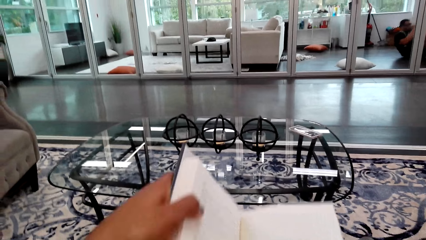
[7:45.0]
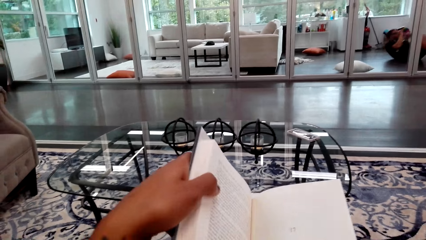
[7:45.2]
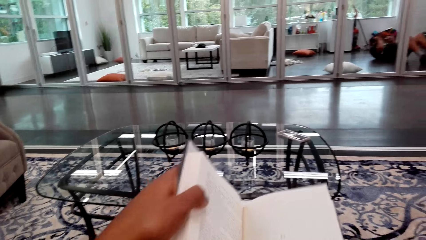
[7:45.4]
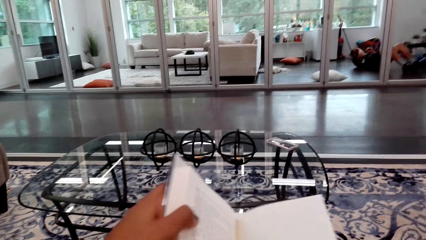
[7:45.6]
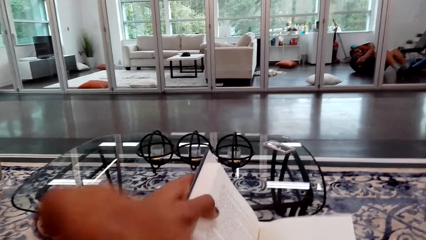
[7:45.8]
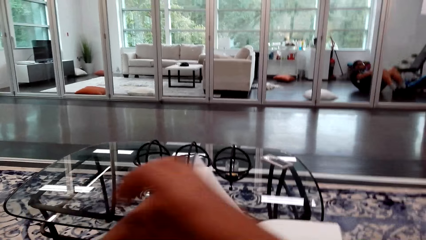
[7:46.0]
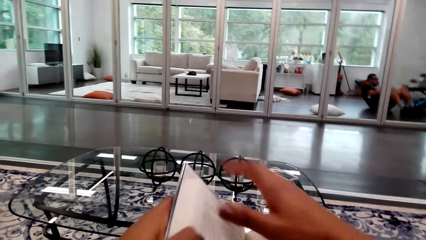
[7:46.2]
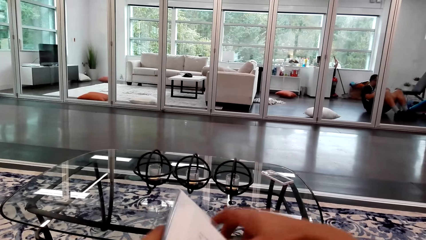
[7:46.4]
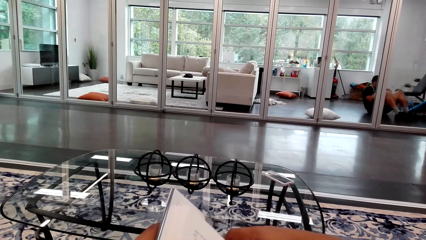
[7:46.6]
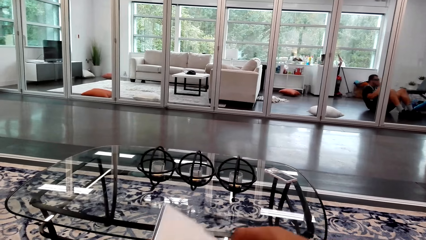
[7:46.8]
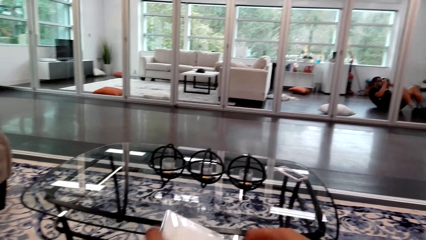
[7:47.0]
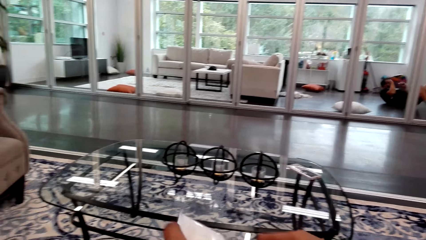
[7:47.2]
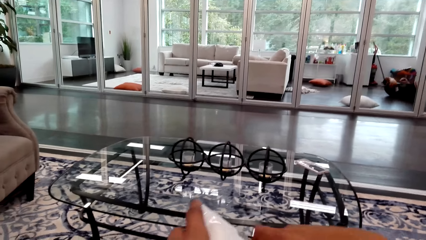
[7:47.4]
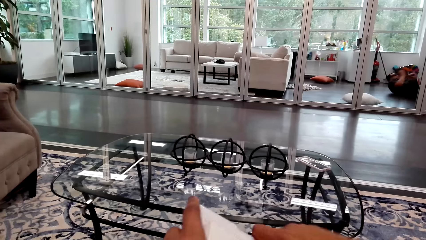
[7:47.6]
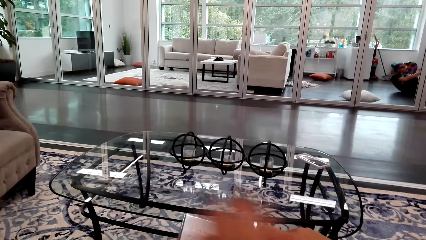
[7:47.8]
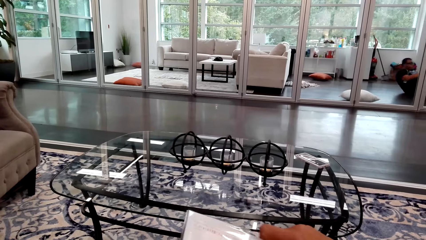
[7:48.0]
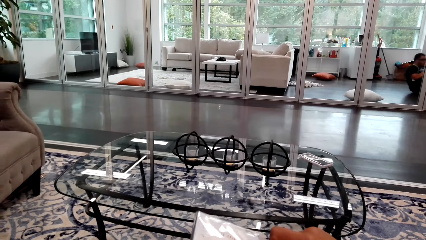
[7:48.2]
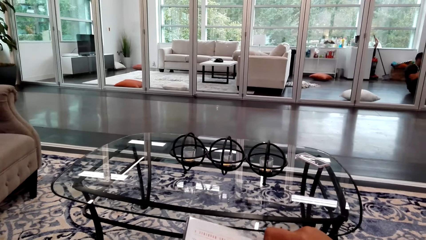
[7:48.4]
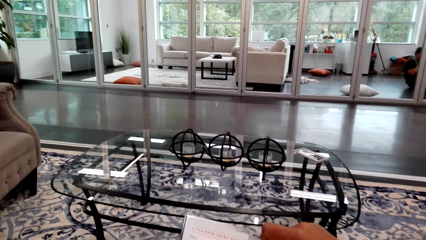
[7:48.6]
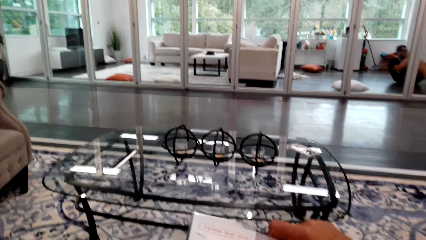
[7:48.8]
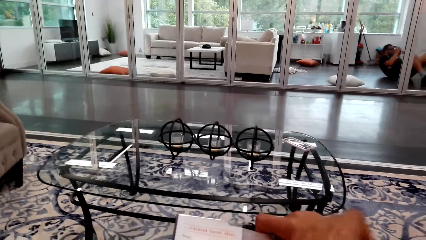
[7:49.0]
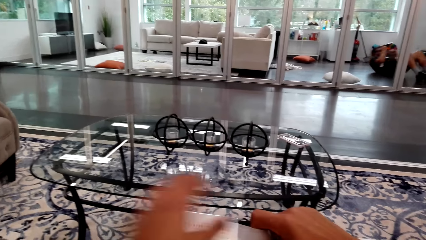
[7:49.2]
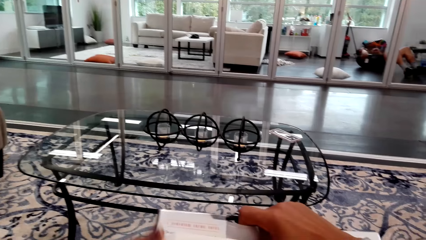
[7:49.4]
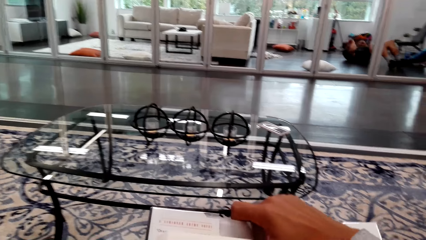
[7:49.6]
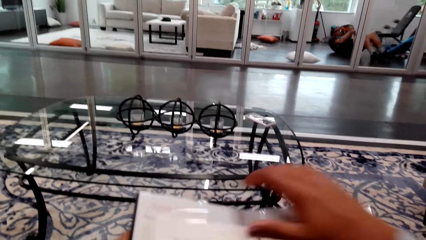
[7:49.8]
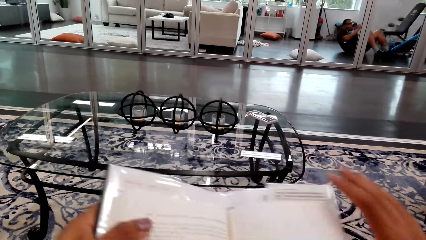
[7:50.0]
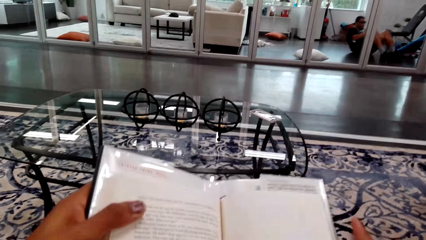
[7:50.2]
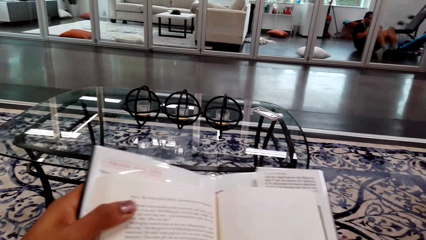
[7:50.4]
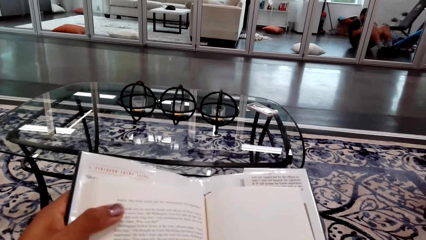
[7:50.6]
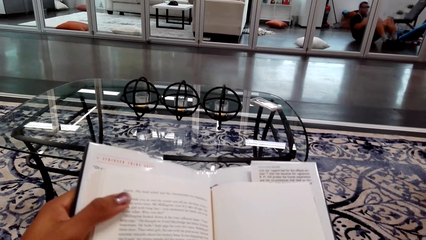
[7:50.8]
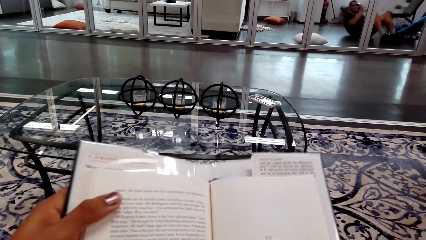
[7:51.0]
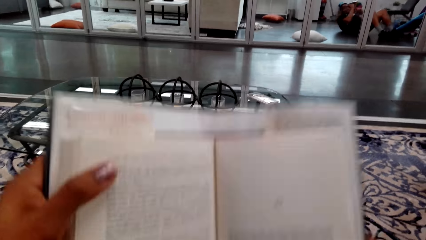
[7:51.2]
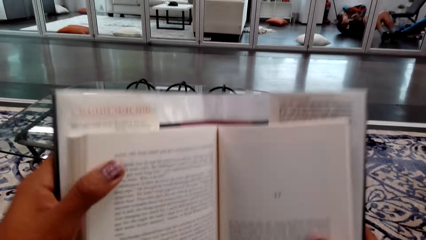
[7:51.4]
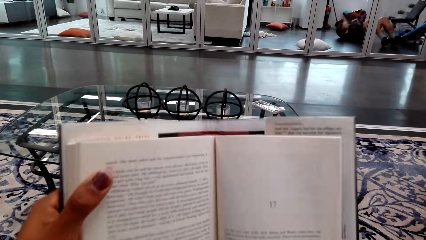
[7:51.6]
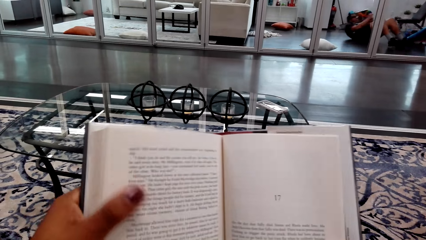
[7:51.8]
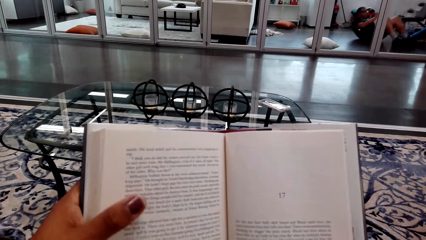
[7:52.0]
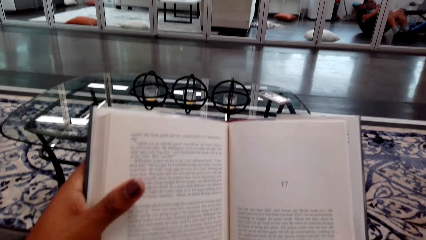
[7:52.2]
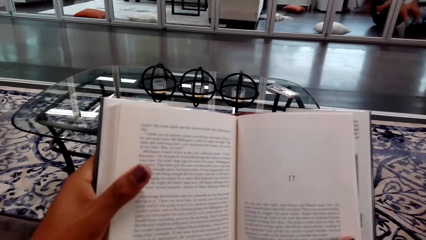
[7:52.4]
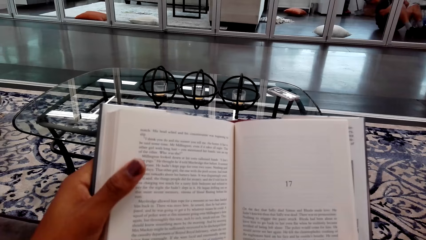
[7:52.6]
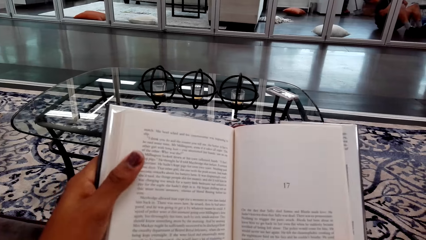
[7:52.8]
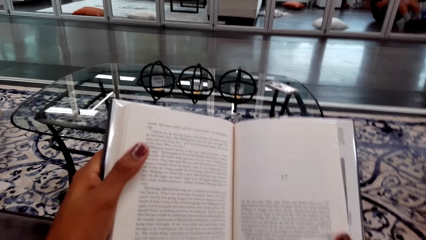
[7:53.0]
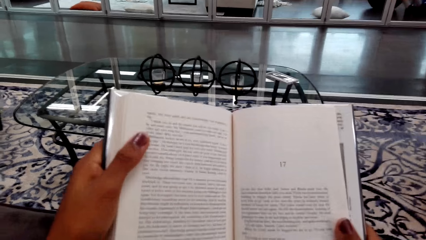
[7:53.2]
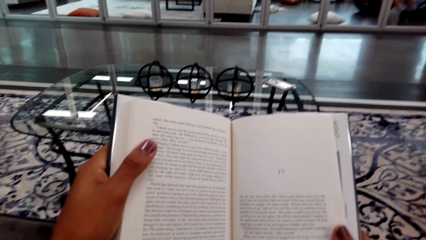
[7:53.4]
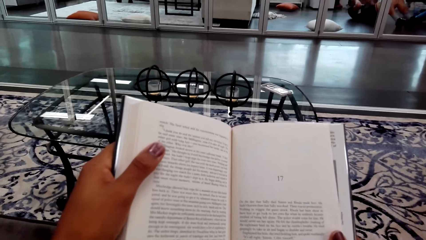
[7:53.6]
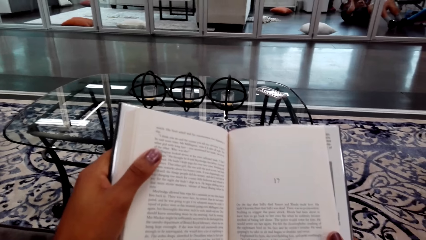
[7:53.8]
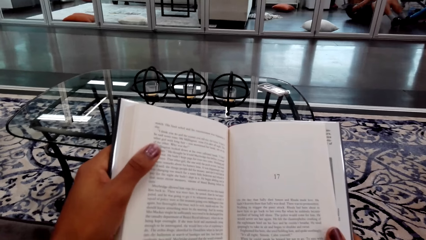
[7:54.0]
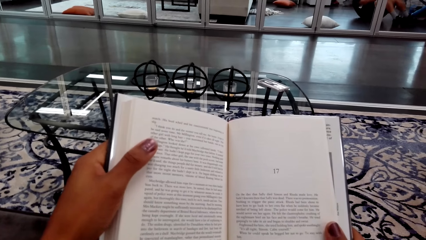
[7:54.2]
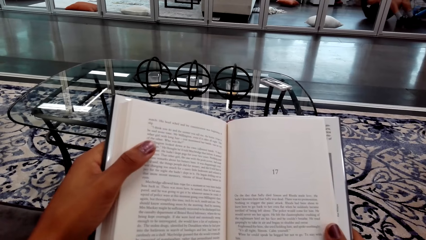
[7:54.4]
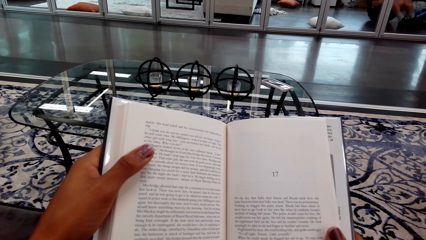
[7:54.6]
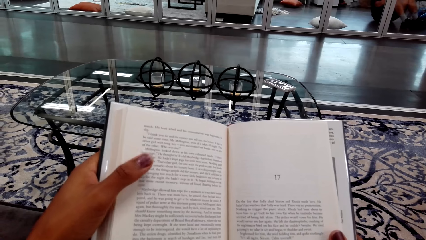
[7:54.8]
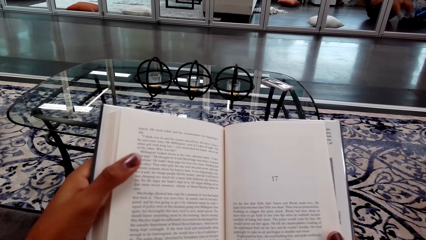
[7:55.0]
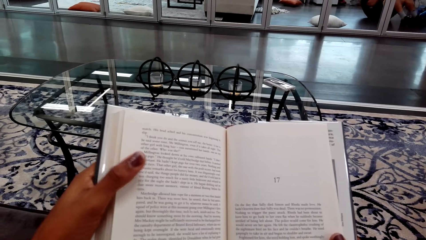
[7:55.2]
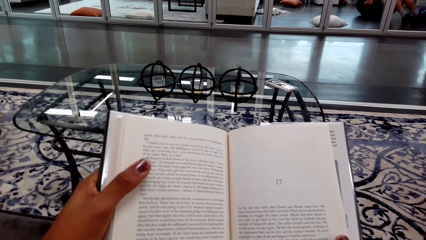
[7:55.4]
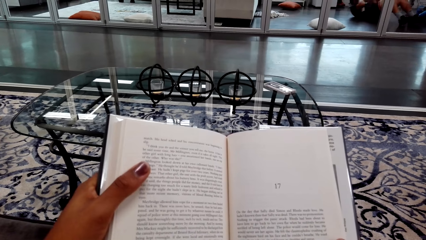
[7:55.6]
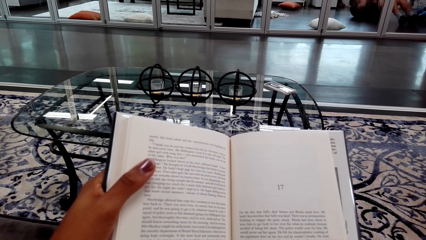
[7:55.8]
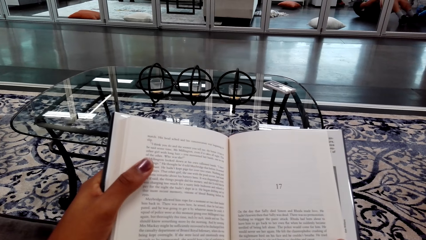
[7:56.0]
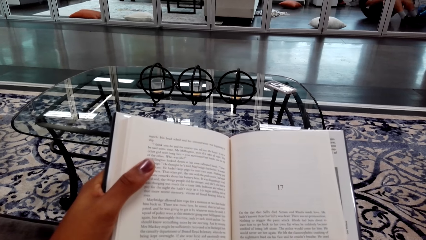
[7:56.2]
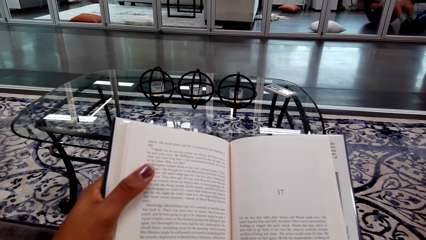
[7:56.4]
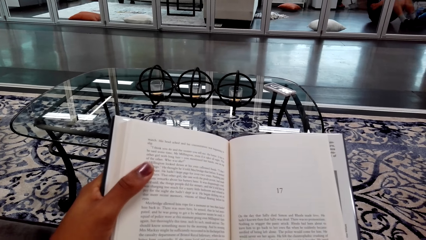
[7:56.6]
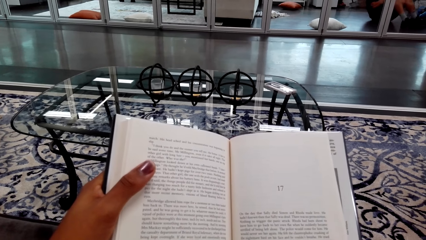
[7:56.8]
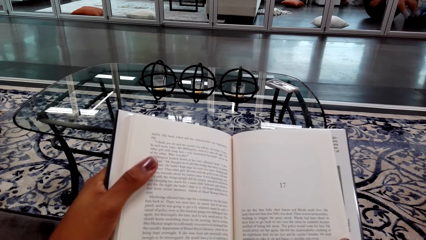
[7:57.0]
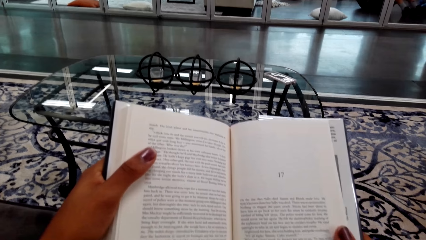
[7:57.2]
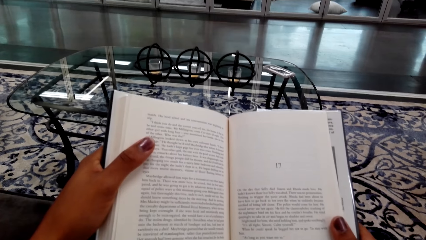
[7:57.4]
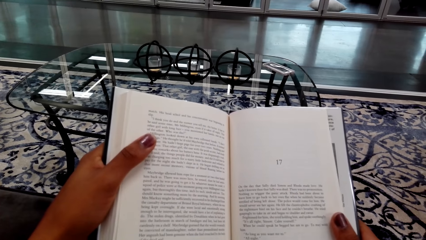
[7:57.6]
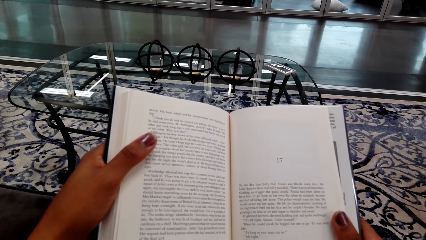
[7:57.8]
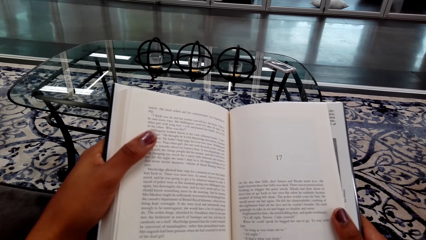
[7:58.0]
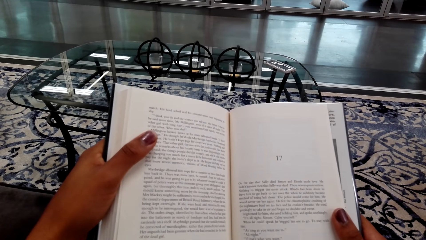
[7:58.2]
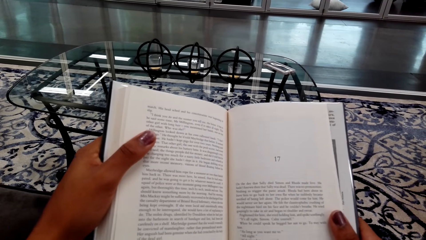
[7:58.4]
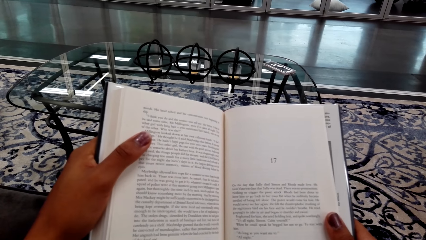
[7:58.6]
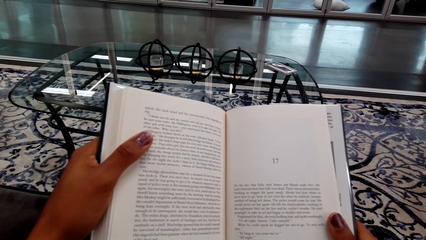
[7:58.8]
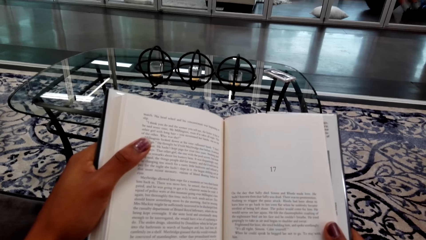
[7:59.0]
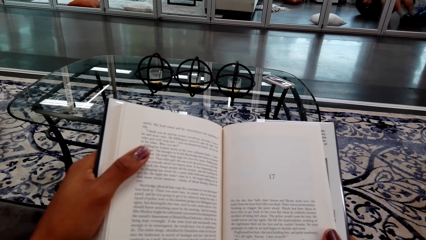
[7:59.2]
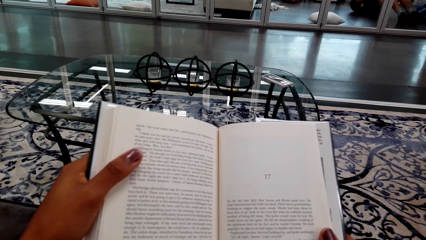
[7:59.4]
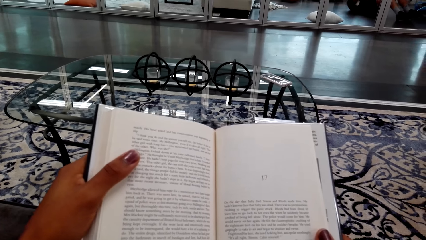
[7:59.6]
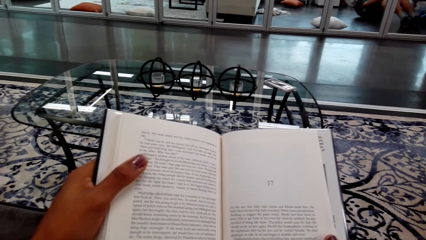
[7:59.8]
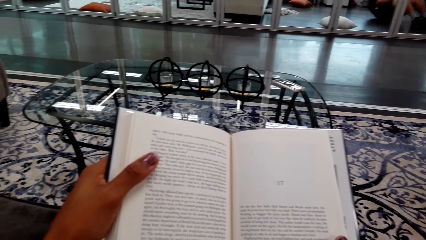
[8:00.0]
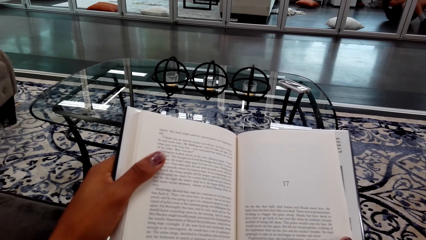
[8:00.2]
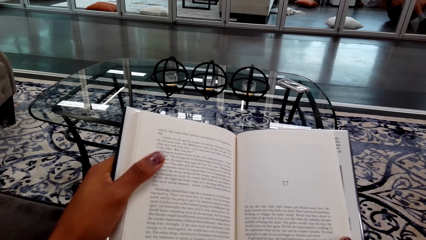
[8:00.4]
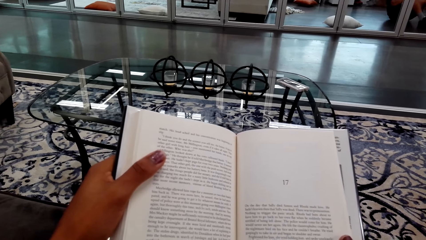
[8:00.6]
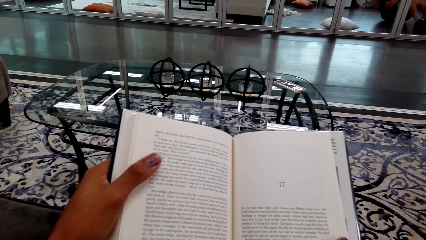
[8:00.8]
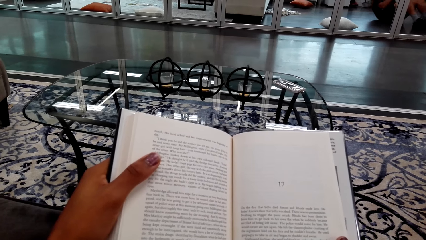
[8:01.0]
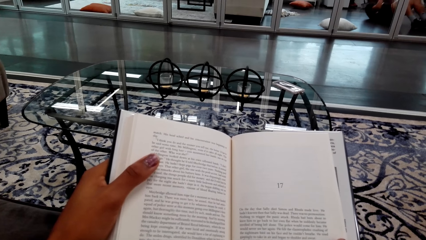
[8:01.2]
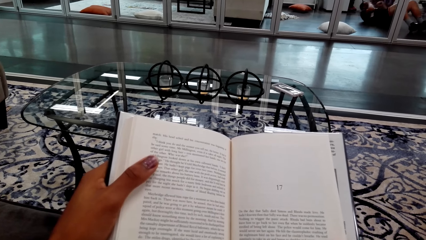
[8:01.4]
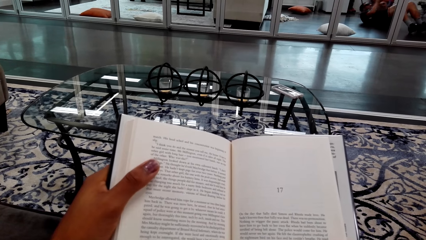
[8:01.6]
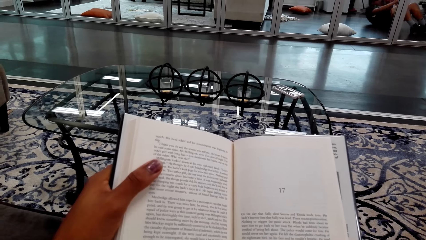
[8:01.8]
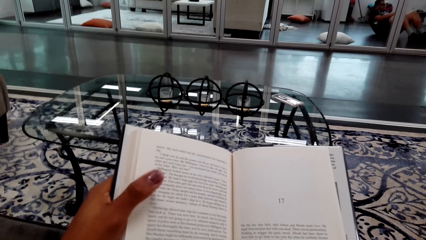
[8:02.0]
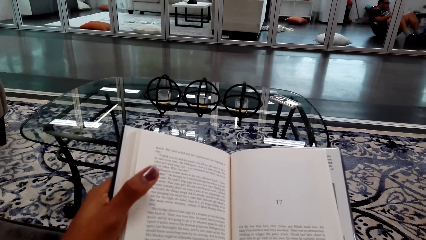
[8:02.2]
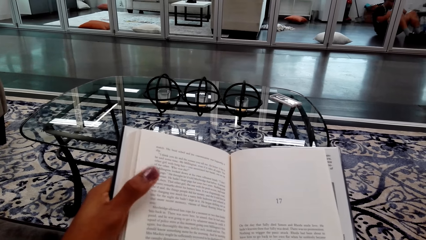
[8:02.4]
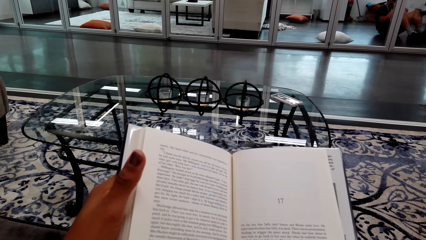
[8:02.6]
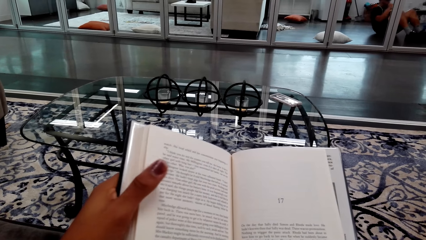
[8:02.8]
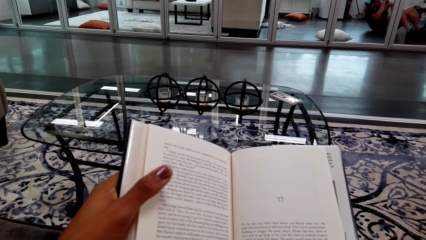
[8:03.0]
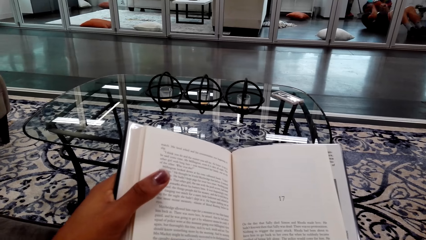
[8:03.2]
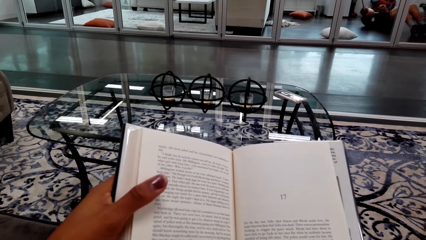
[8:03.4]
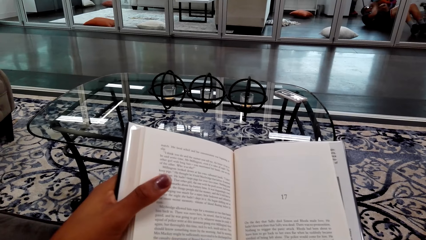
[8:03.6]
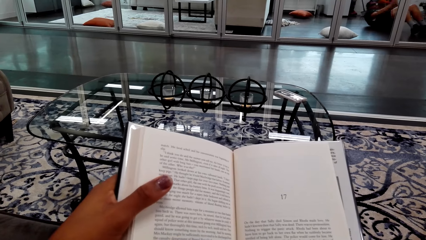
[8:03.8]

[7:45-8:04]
The camera wearer holds a book. A man exercises. The camera wearer puts the book in the upright position. They read the book.
